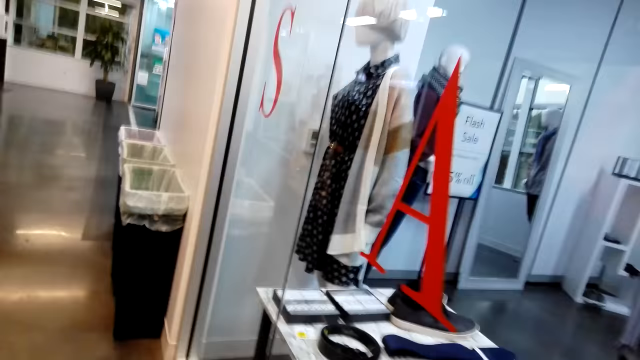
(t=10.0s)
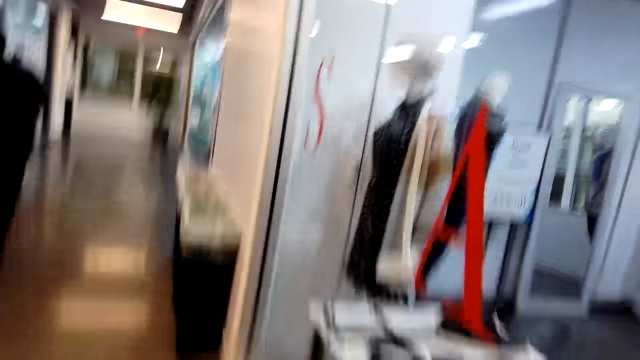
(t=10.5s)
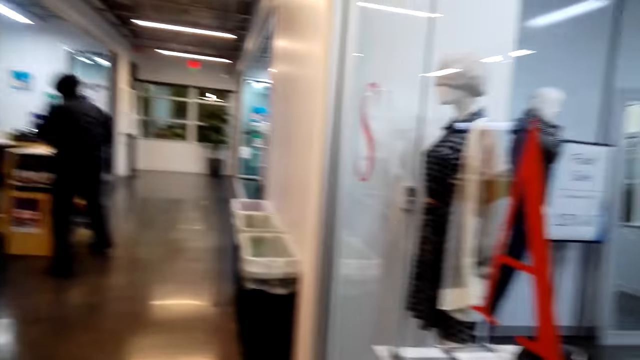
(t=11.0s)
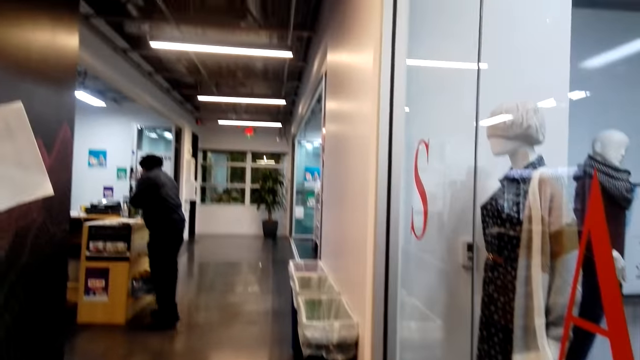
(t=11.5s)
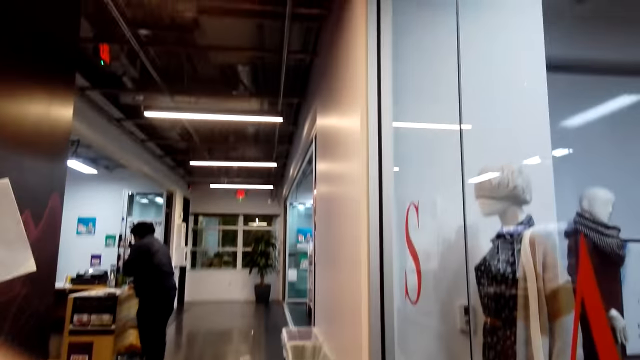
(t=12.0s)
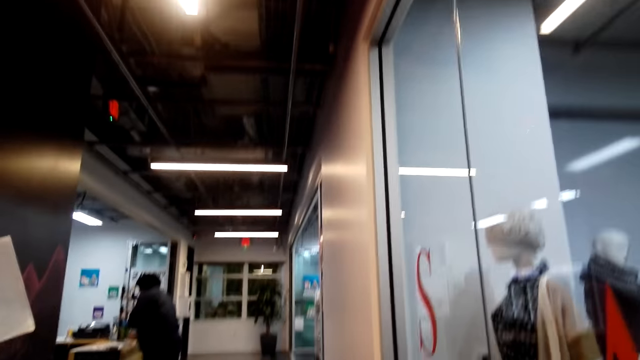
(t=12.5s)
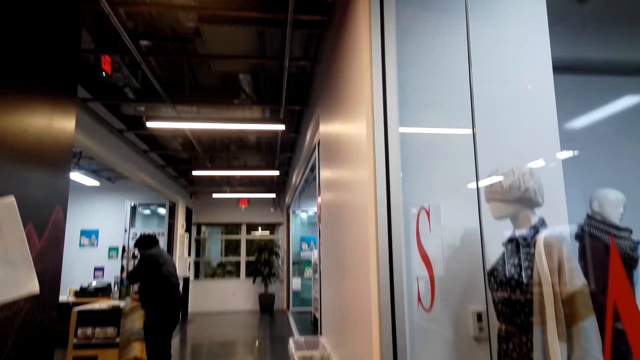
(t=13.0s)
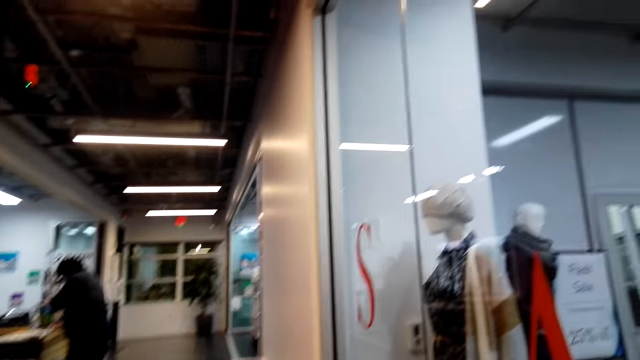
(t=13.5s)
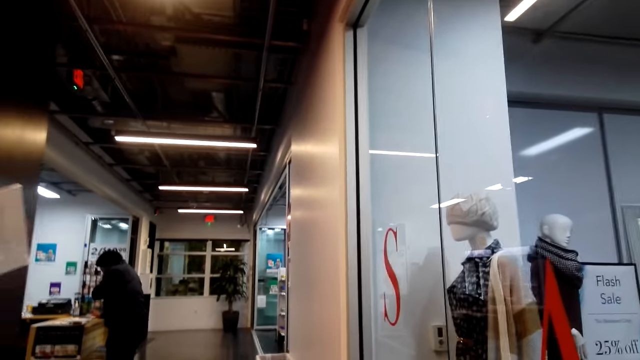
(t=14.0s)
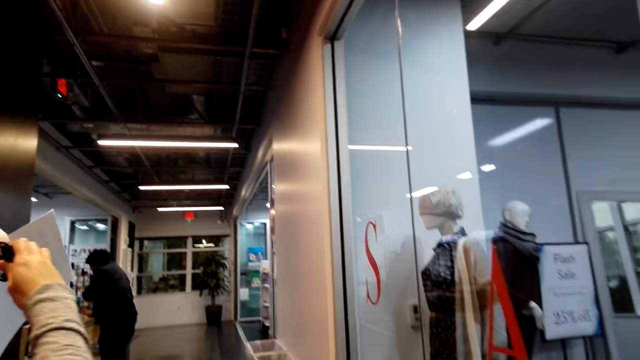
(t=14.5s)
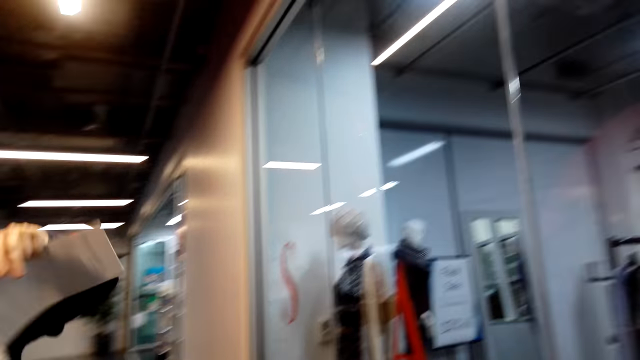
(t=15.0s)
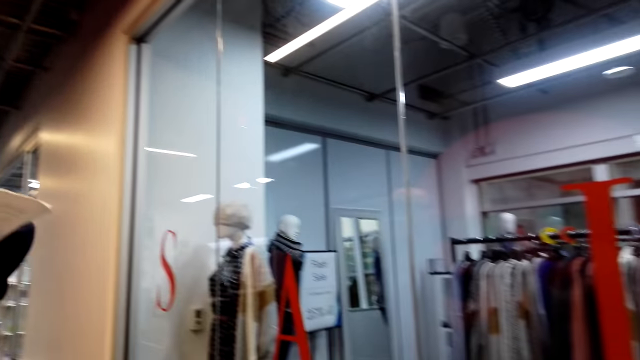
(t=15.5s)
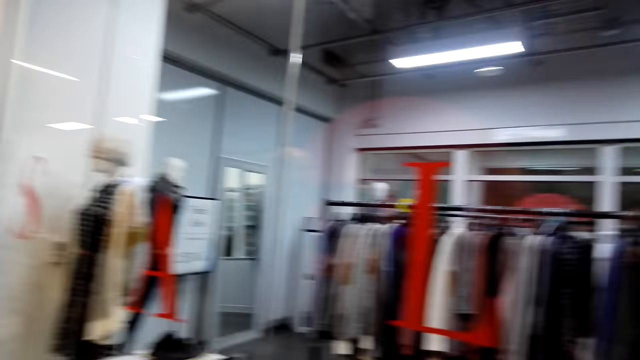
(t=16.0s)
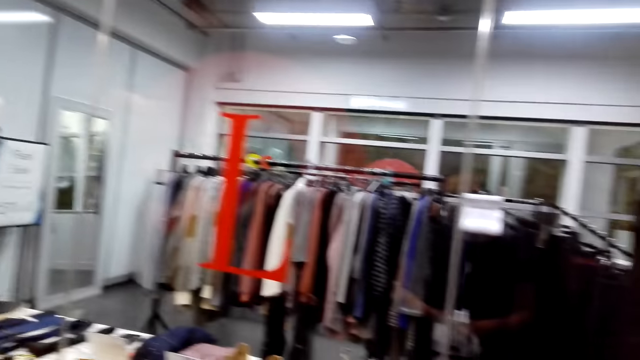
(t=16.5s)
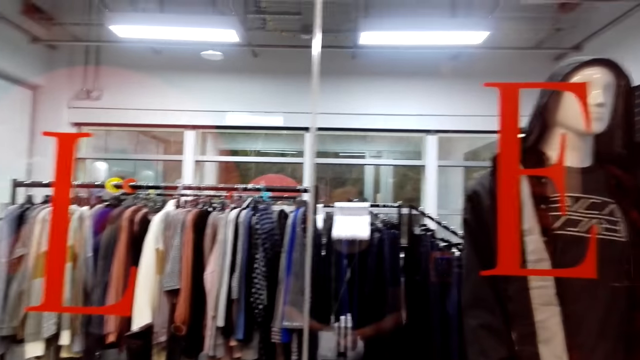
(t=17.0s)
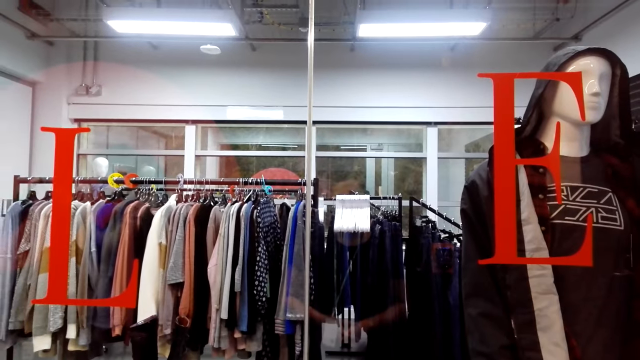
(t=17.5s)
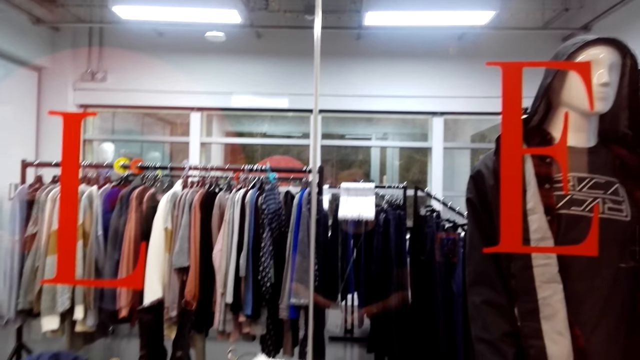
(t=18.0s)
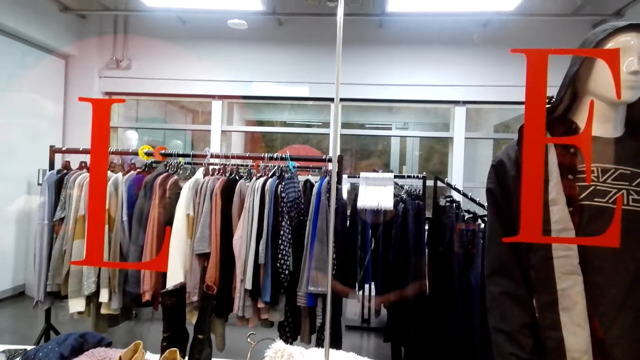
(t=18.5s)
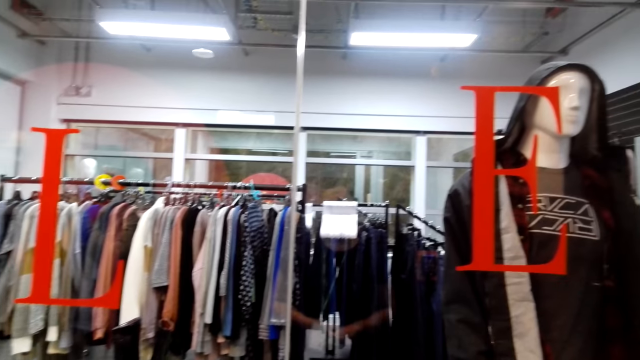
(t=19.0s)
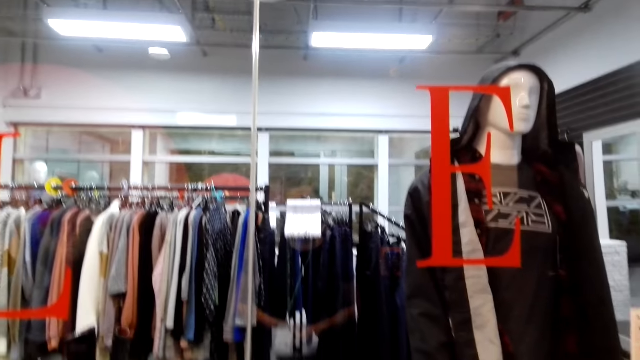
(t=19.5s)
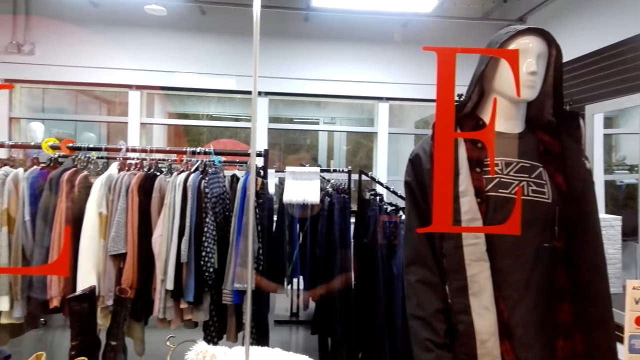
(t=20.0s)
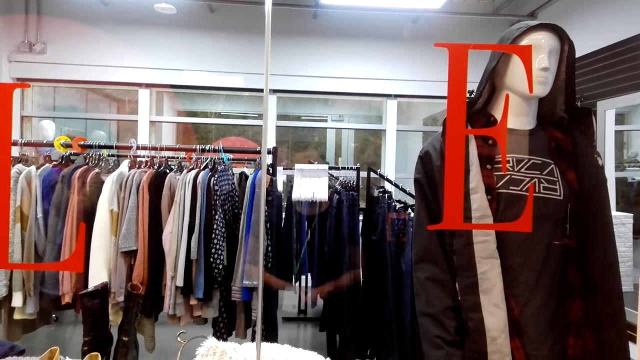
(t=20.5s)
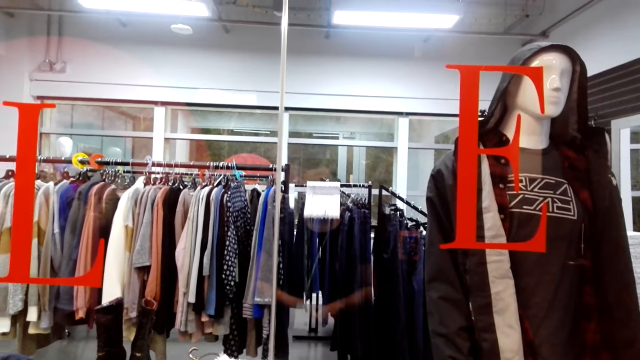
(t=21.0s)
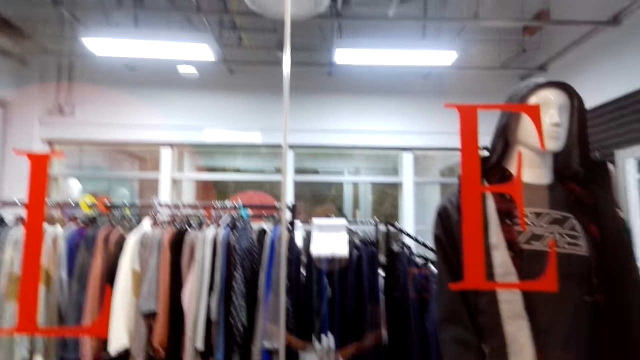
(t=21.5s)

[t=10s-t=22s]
The camera wearer looks down the hallway. They look around the cloth store. They look at the clothes shop.

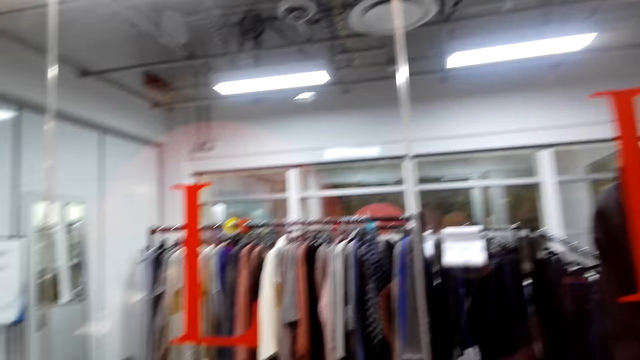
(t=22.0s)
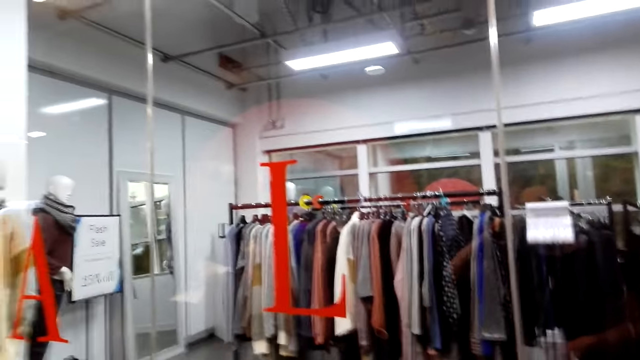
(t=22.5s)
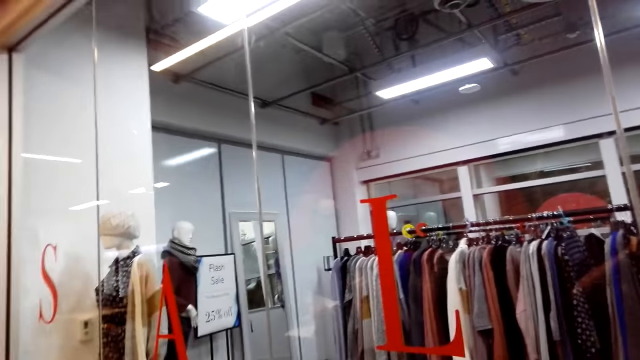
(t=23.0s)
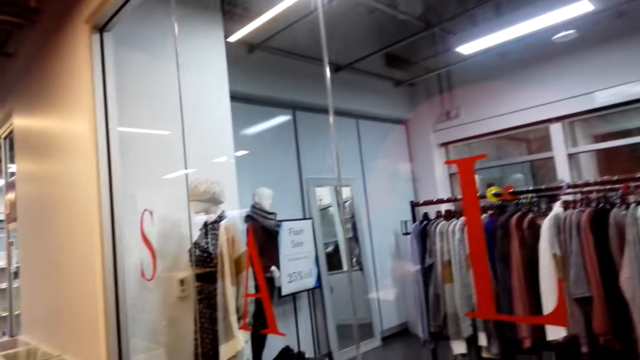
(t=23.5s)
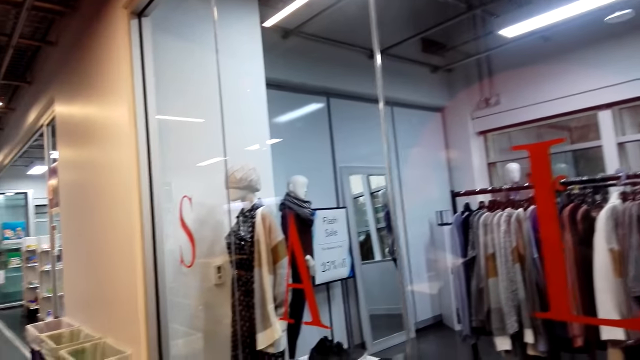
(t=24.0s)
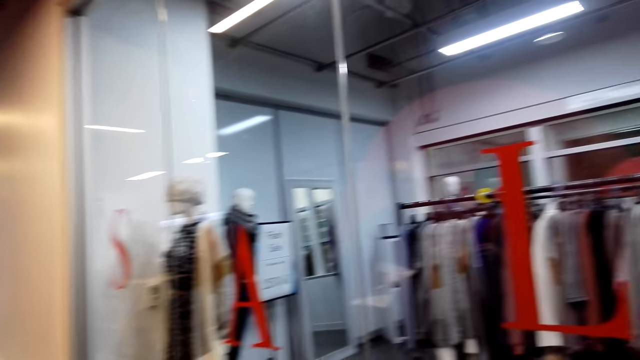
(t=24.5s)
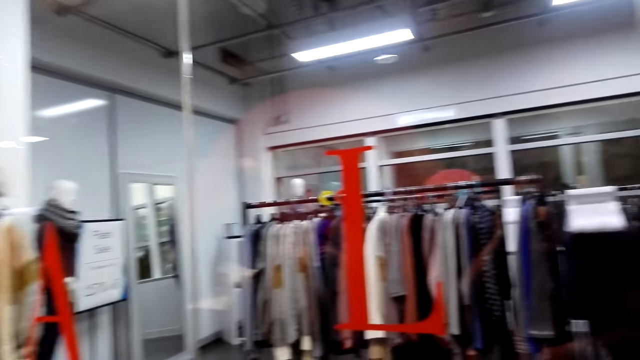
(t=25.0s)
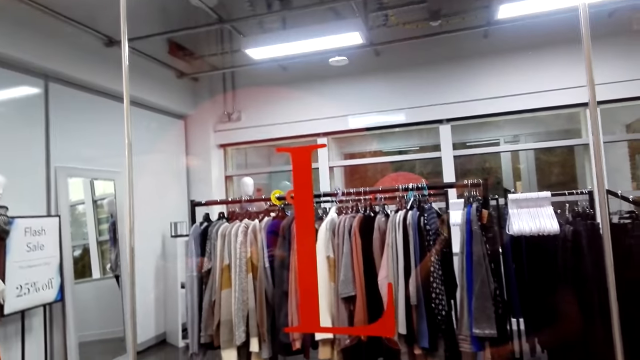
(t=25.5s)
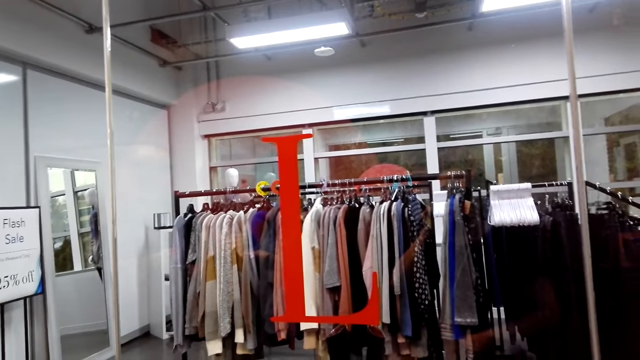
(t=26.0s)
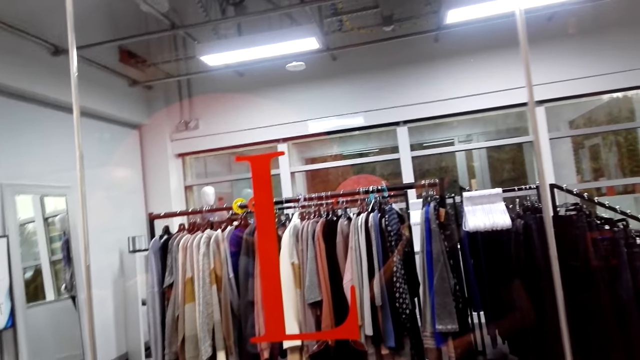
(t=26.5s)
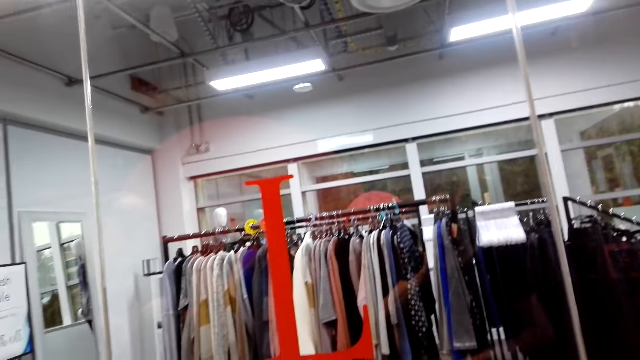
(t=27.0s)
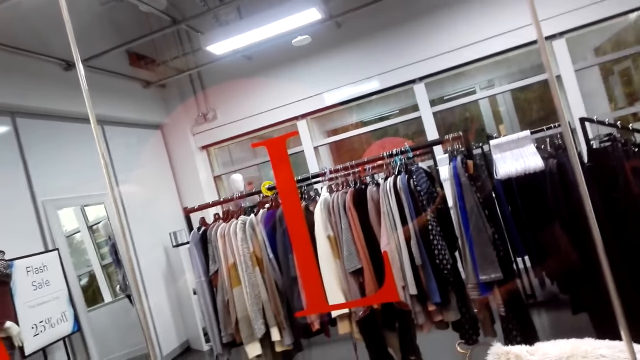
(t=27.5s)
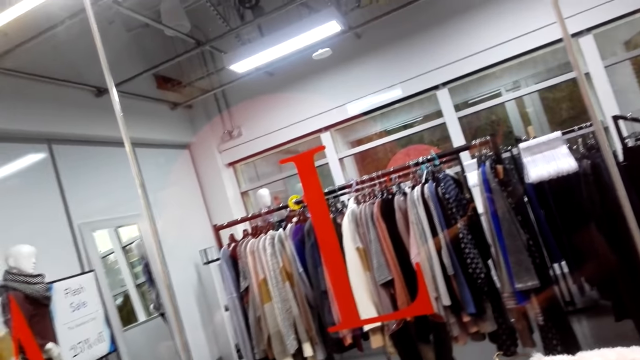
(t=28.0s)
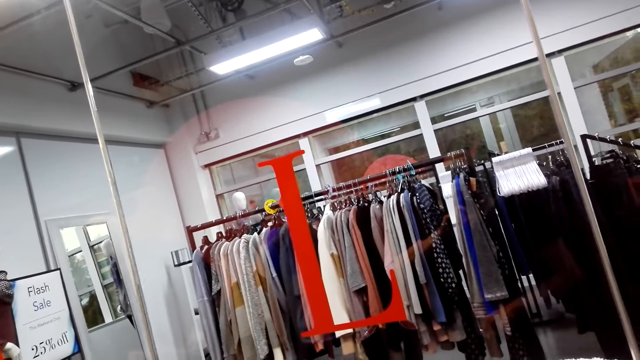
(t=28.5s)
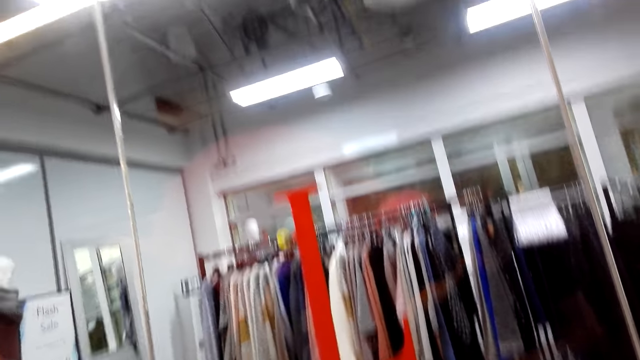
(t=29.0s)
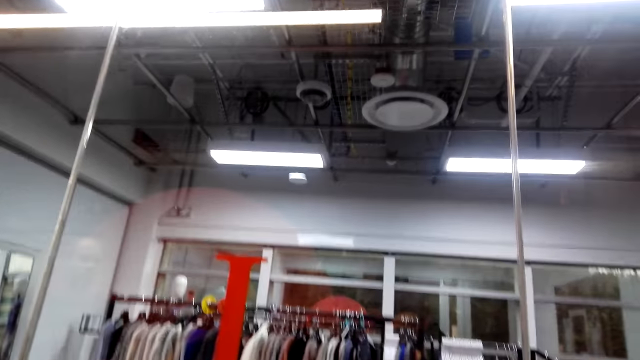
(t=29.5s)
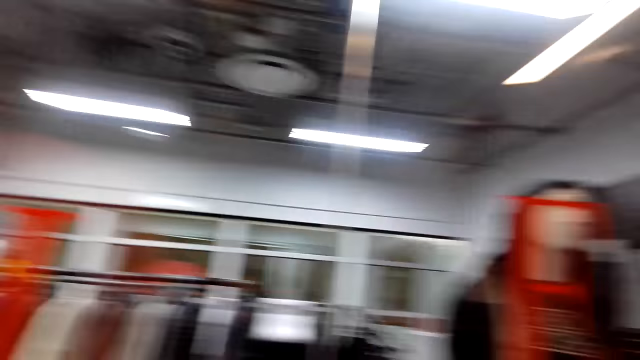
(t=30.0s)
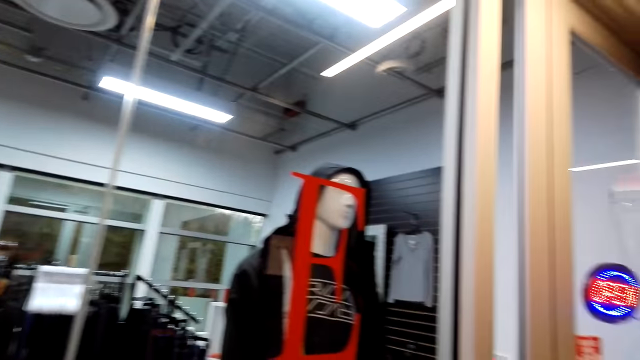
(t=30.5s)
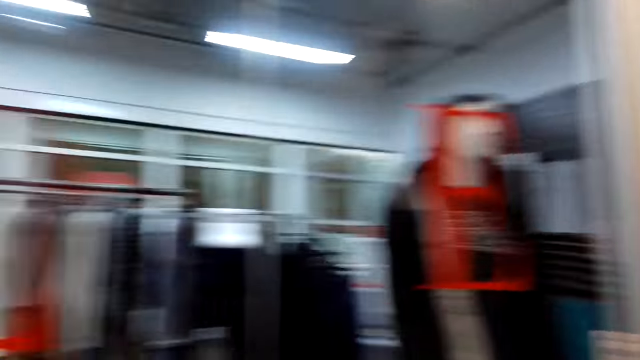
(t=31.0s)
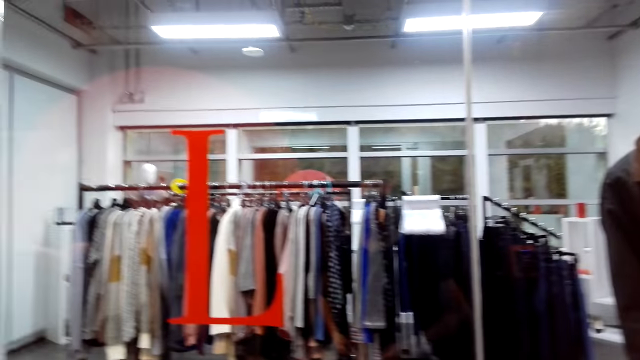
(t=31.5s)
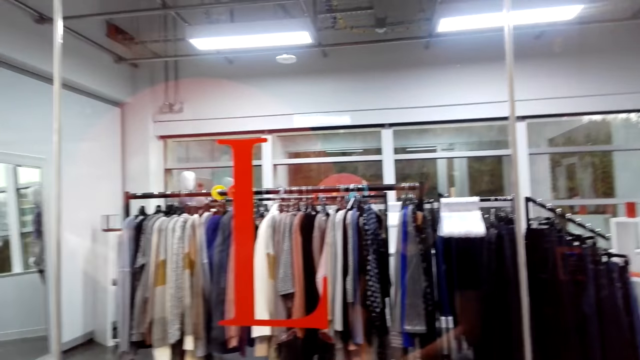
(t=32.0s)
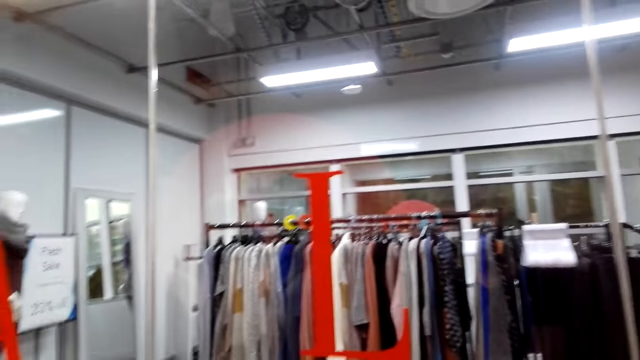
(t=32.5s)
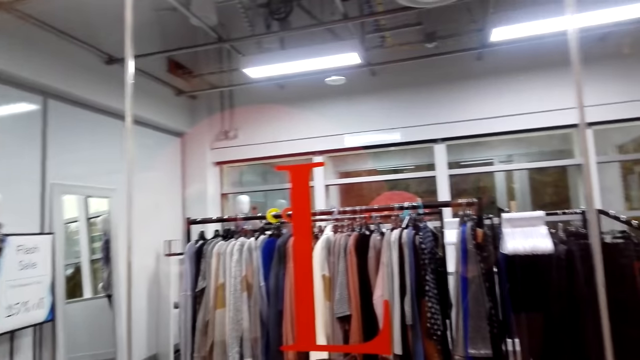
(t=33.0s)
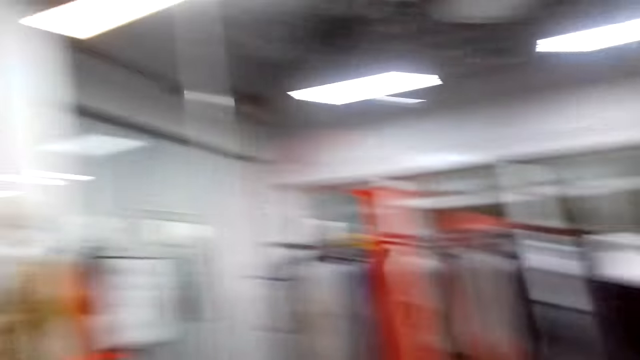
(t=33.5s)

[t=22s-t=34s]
The camera wearer looks around.
